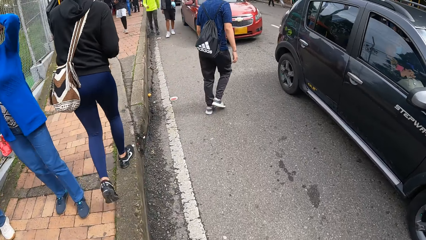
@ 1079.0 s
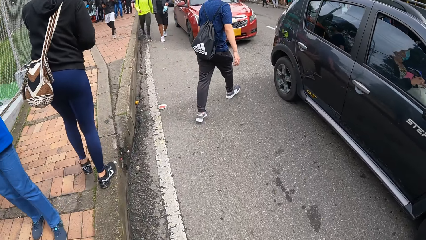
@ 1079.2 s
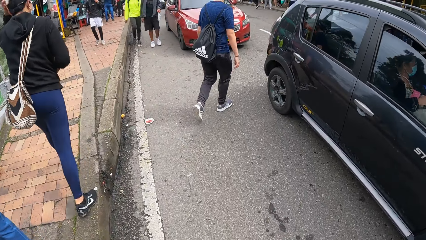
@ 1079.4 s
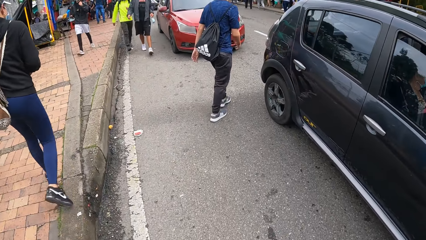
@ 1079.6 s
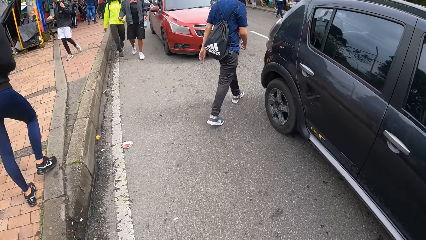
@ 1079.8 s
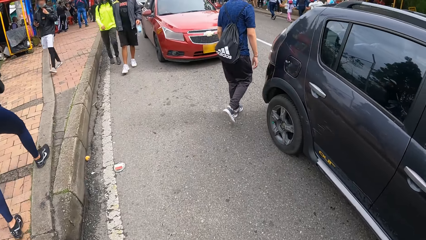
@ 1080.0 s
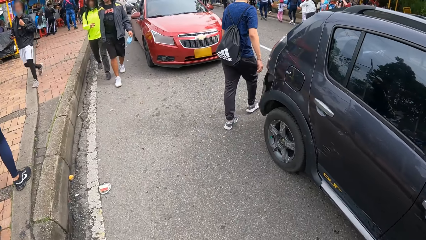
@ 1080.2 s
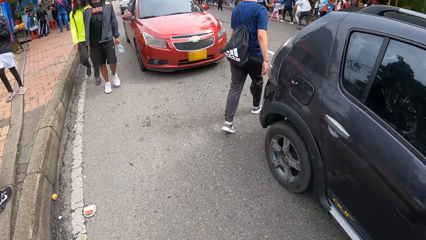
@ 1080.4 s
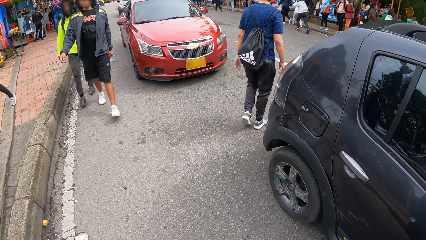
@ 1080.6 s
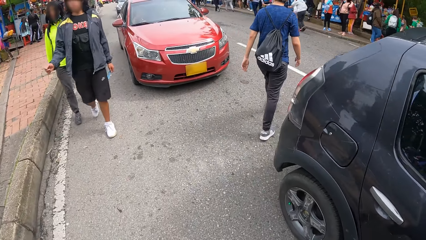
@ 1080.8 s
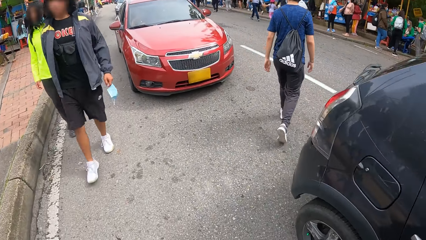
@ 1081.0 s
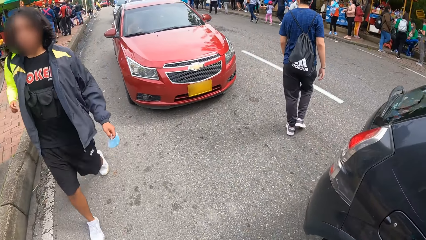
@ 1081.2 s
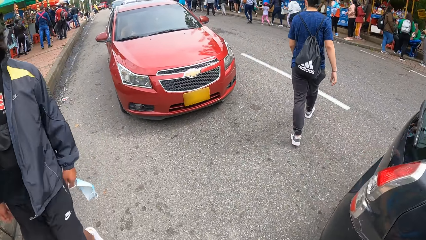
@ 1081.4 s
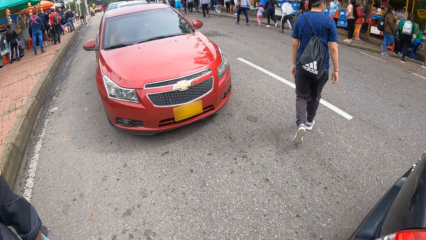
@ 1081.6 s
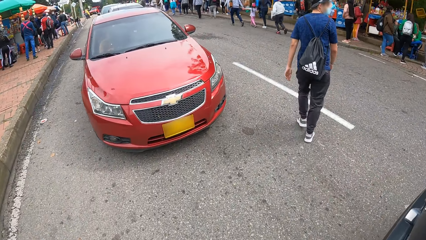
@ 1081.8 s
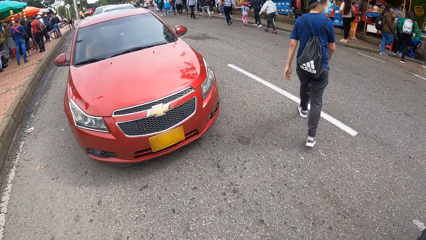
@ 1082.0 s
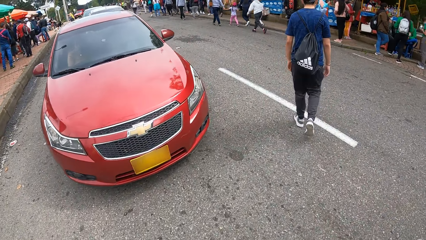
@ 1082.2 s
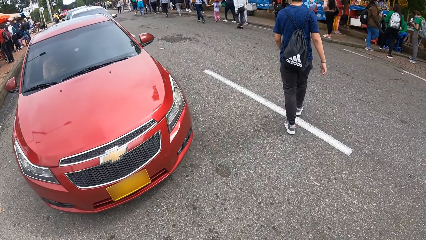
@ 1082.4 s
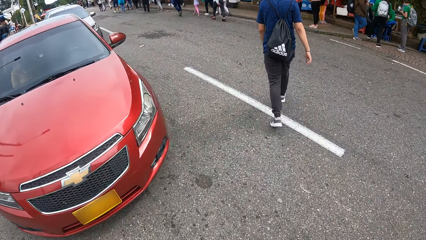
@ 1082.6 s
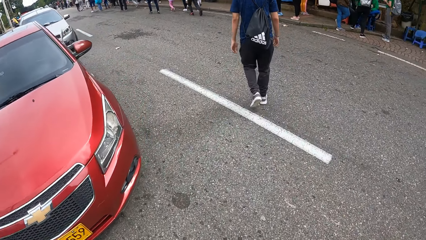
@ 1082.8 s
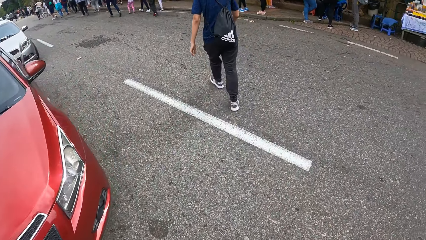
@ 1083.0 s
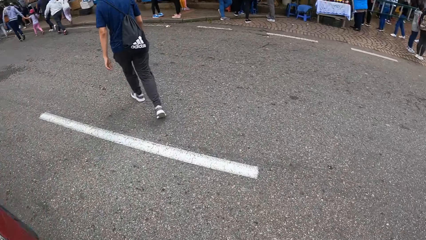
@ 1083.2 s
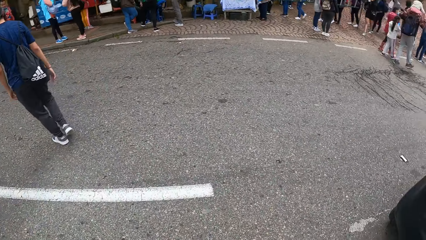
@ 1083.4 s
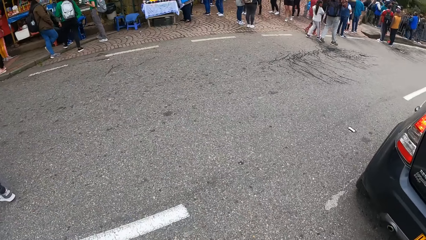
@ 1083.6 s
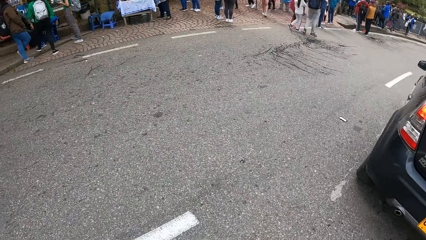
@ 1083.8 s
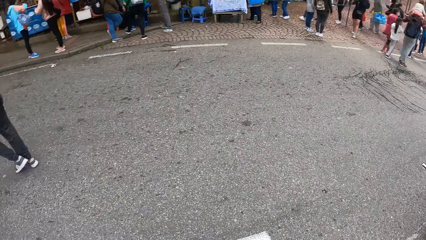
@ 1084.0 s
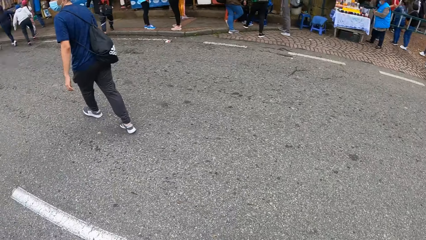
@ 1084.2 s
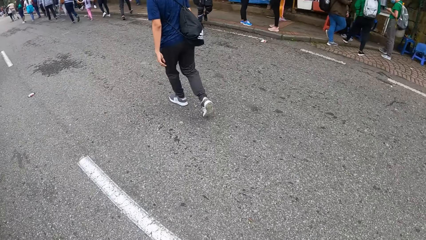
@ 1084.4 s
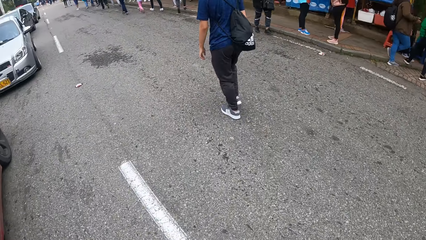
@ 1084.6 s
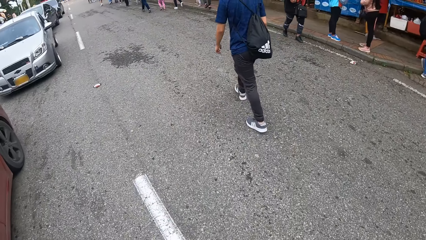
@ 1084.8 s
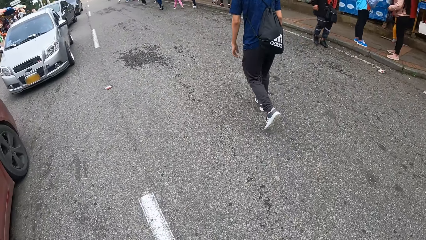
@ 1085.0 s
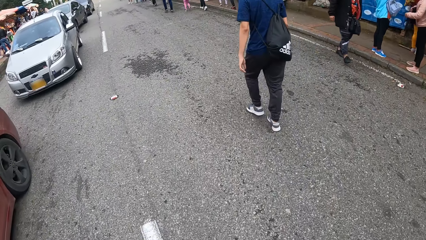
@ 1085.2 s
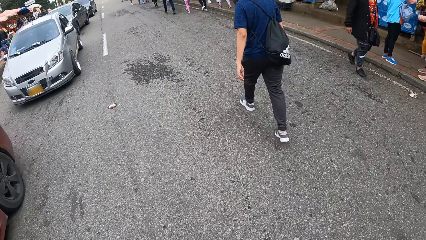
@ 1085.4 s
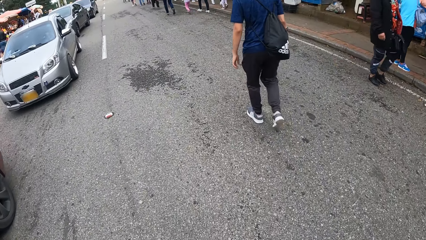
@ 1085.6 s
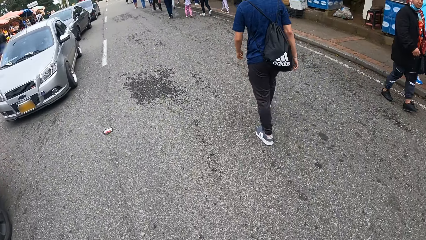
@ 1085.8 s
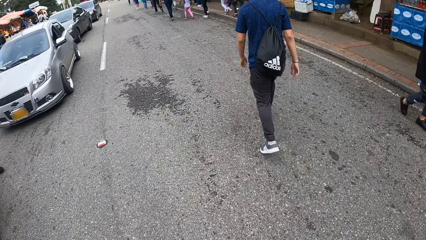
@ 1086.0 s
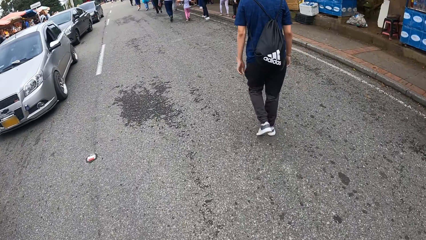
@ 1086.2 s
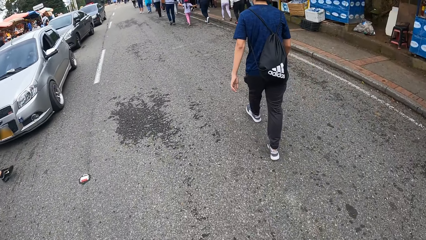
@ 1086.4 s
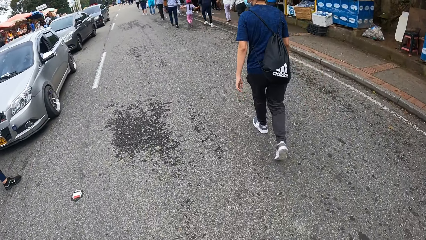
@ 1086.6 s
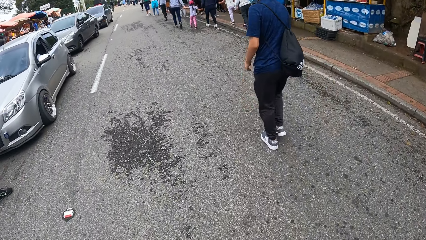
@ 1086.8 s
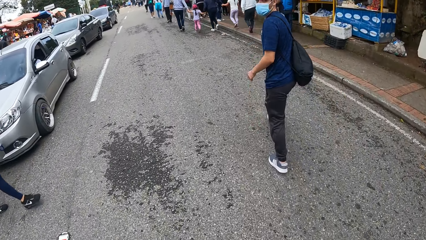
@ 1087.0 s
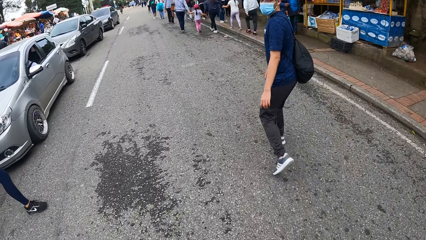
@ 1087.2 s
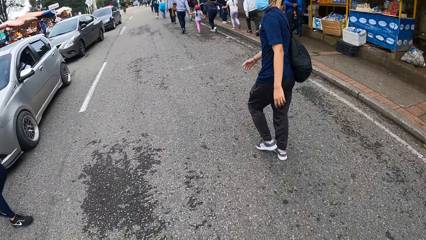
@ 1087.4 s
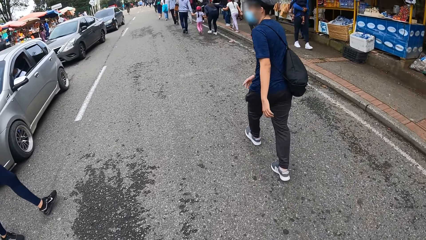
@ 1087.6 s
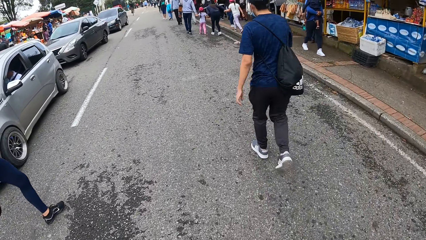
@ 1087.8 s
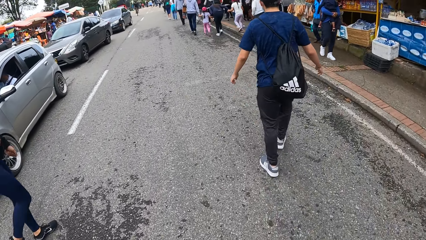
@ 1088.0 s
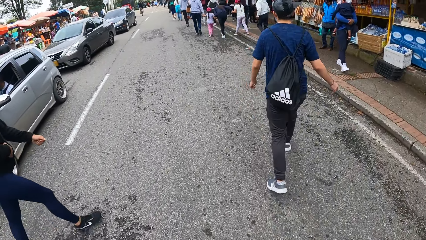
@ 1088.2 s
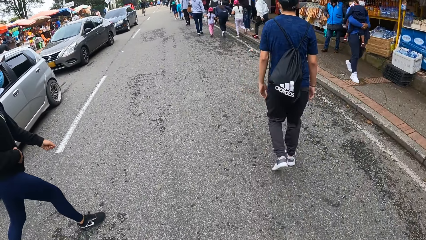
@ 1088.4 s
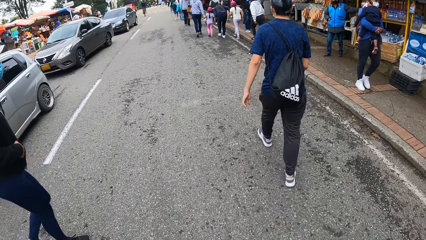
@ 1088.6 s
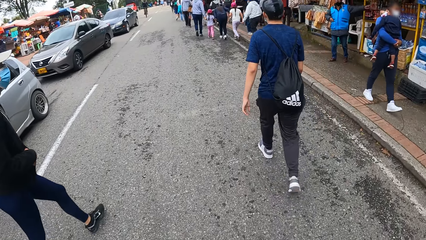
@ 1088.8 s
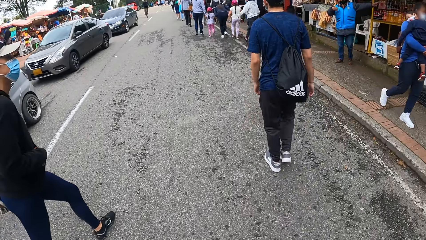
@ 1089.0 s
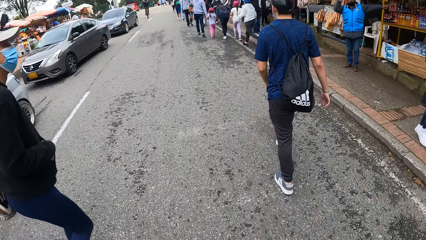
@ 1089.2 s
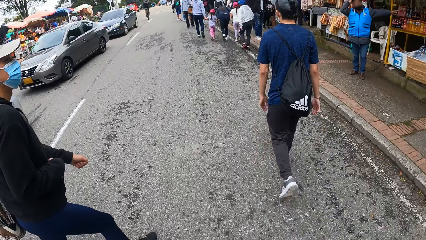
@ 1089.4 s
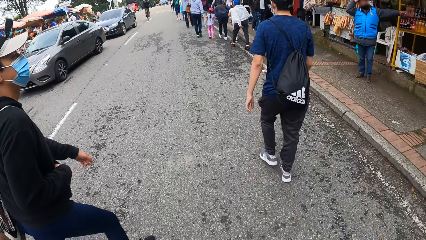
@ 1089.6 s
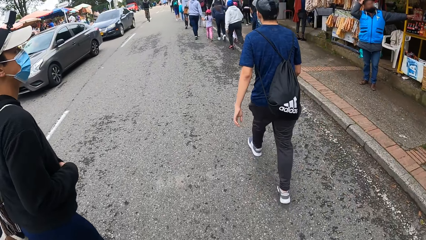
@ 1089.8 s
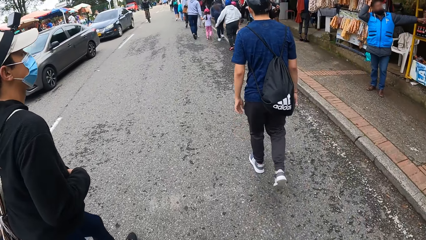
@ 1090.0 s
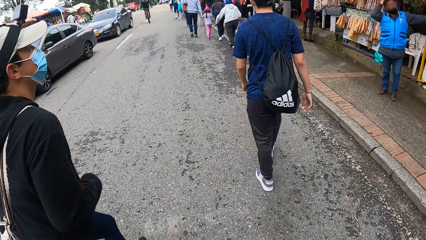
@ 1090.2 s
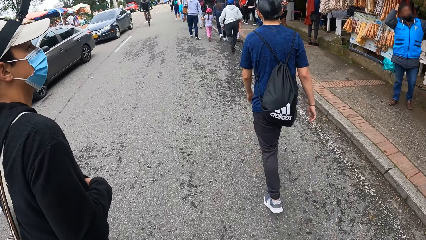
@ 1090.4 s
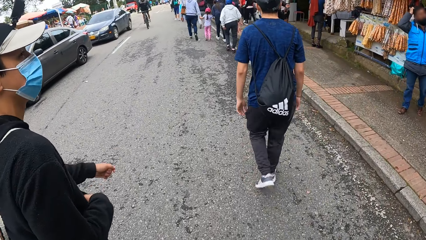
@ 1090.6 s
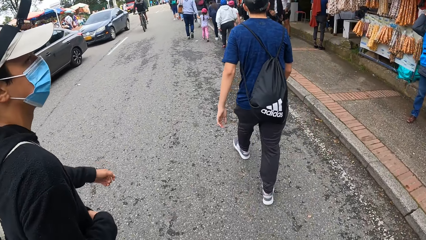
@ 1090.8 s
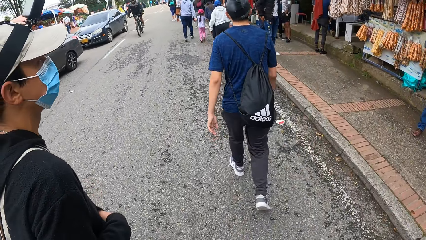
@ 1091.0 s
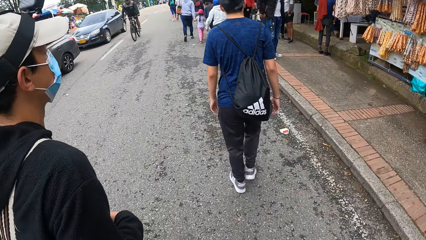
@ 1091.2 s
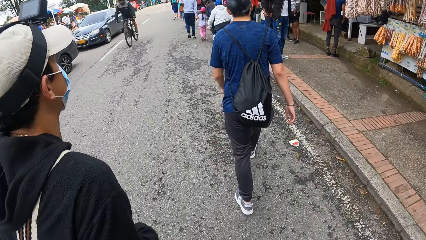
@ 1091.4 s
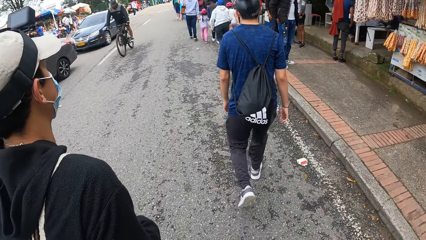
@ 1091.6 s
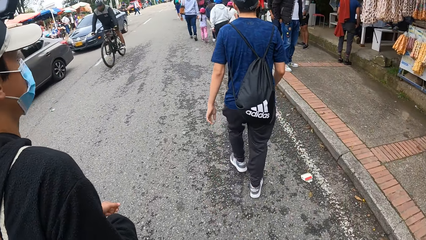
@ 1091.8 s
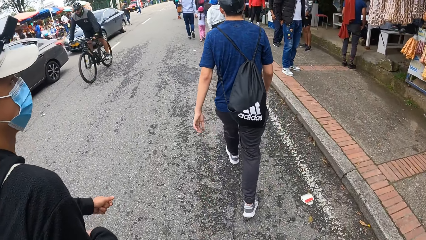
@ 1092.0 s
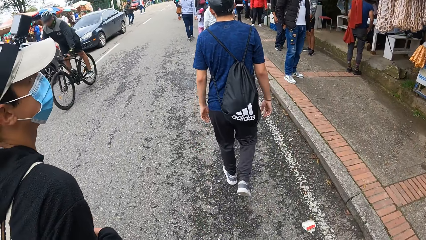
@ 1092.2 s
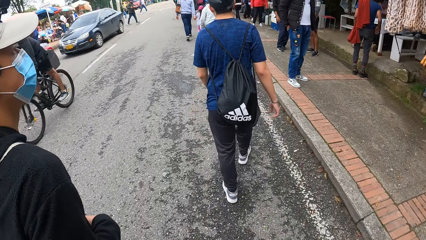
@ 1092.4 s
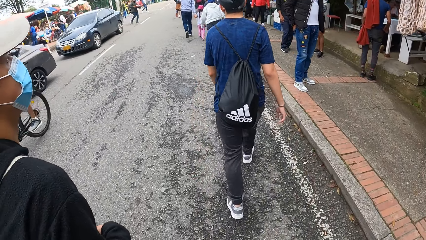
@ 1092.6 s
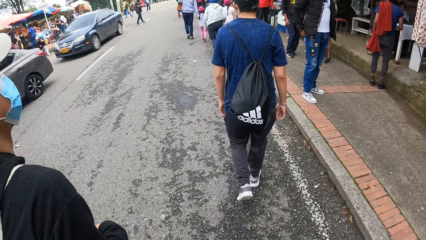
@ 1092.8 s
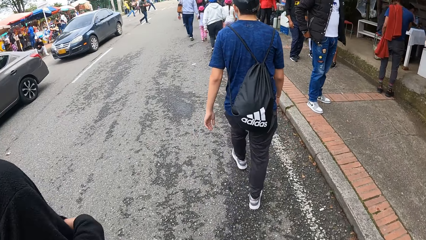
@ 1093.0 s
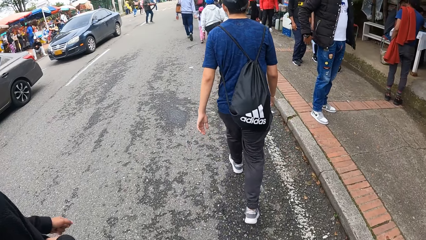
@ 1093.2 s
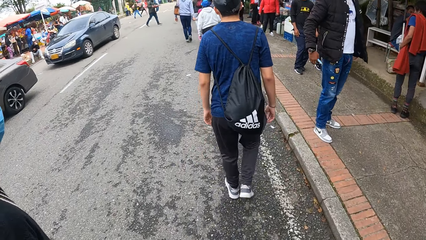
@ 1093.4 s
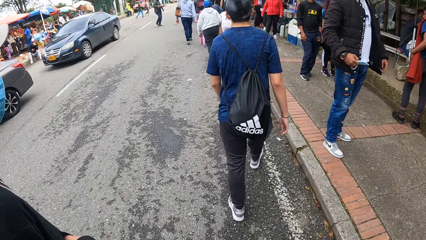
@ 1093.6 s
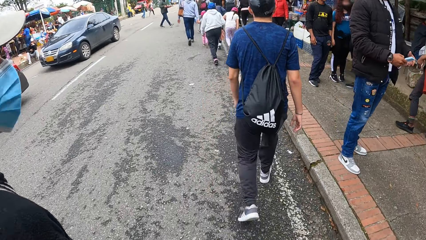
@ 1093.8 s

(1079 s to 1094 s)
A man walks across the road. The camera wearer walks across the road. They look around. They walk across the road. Another man crosses the road.
